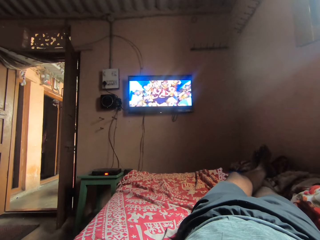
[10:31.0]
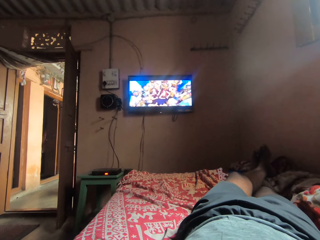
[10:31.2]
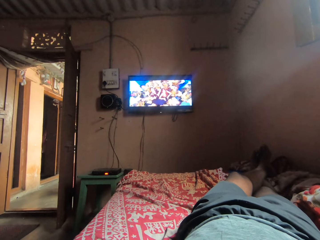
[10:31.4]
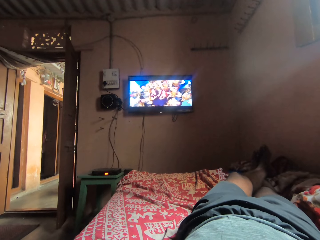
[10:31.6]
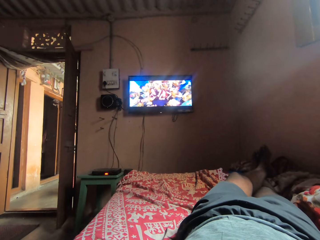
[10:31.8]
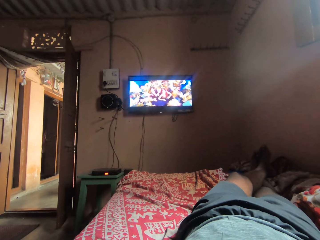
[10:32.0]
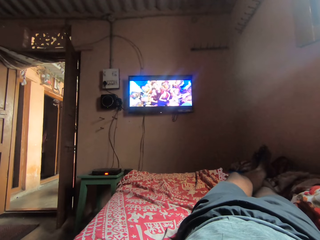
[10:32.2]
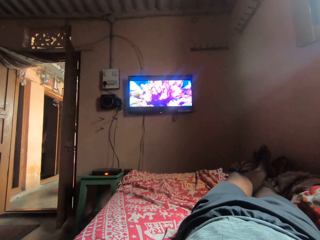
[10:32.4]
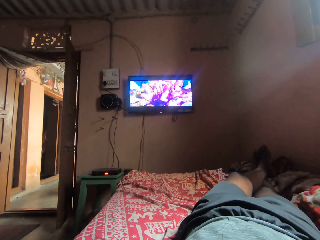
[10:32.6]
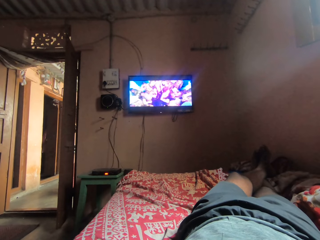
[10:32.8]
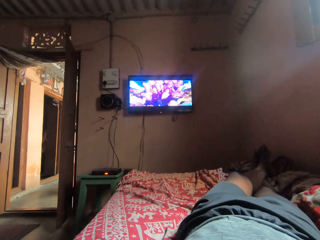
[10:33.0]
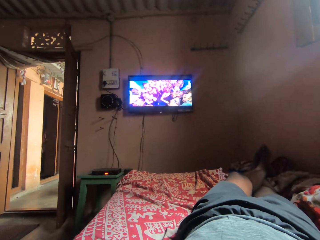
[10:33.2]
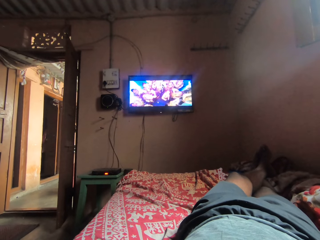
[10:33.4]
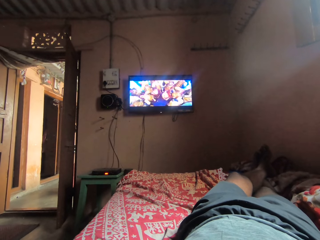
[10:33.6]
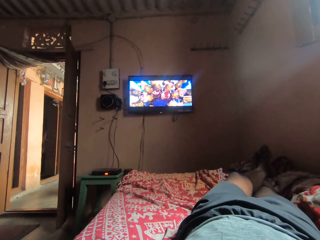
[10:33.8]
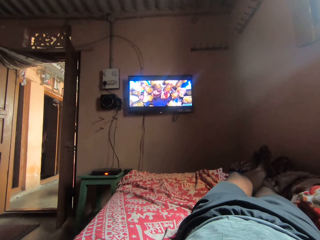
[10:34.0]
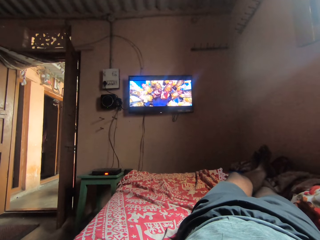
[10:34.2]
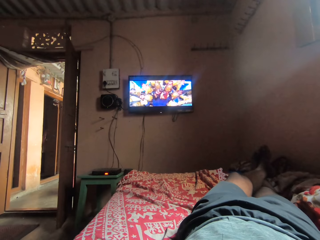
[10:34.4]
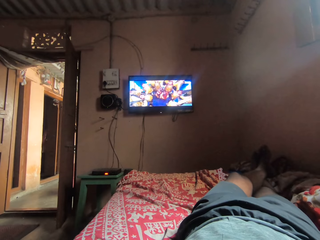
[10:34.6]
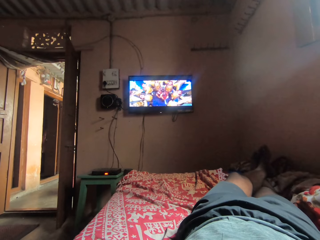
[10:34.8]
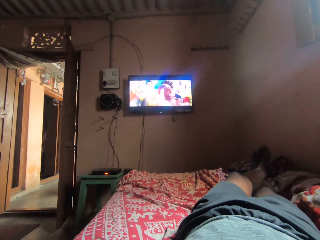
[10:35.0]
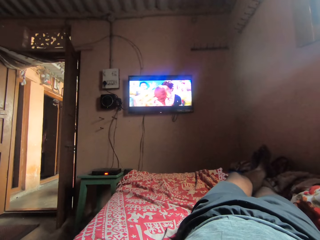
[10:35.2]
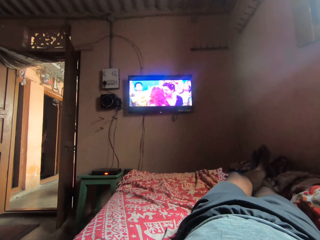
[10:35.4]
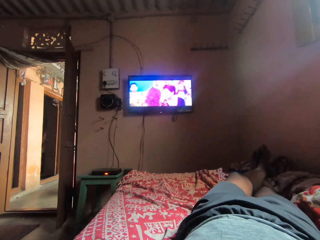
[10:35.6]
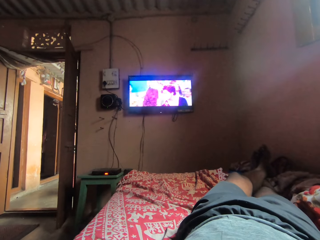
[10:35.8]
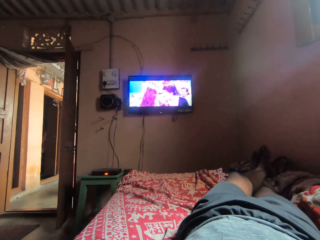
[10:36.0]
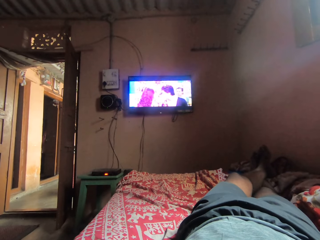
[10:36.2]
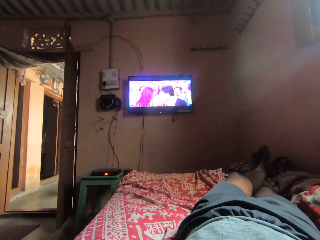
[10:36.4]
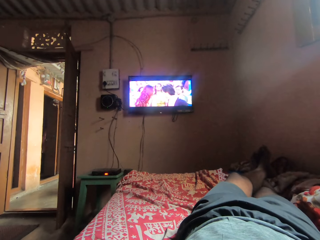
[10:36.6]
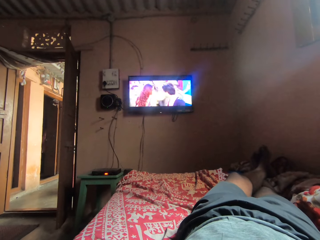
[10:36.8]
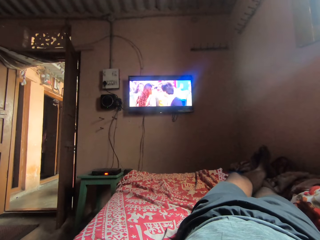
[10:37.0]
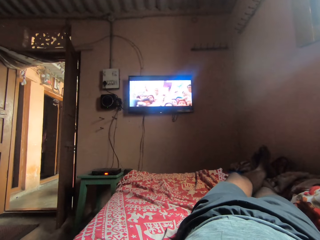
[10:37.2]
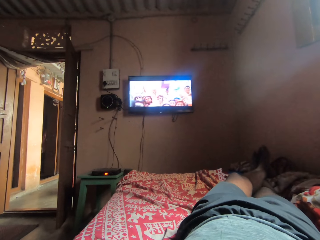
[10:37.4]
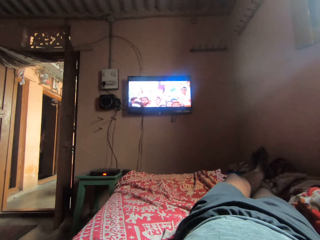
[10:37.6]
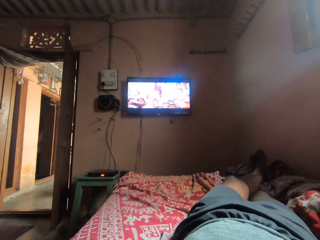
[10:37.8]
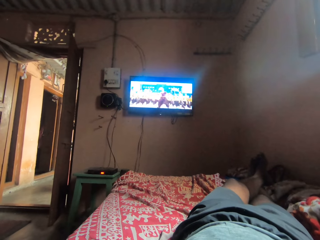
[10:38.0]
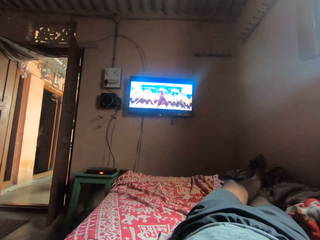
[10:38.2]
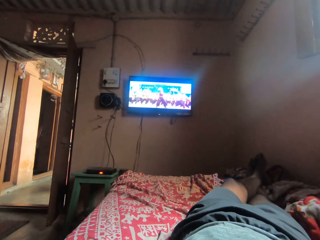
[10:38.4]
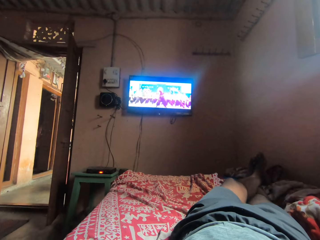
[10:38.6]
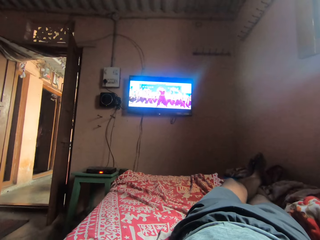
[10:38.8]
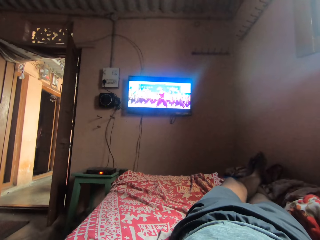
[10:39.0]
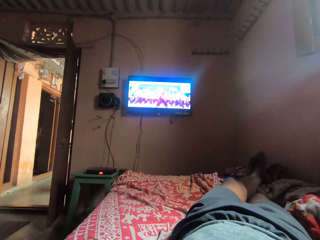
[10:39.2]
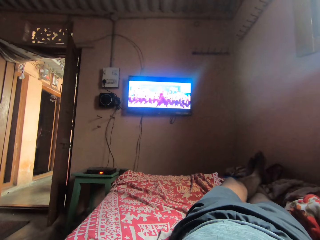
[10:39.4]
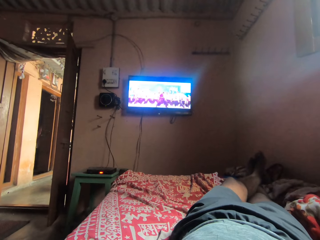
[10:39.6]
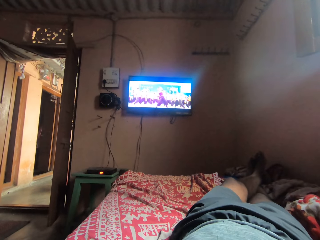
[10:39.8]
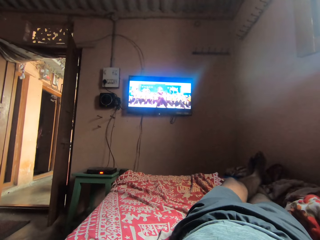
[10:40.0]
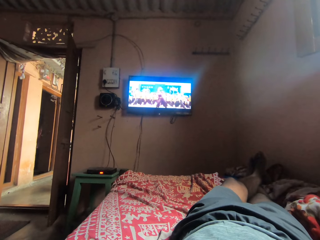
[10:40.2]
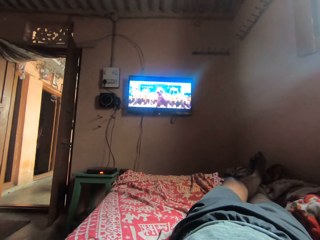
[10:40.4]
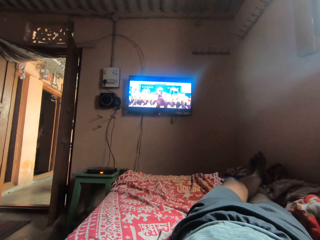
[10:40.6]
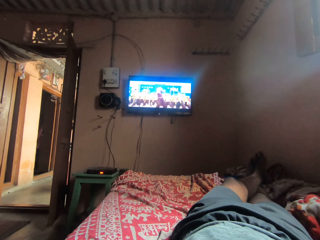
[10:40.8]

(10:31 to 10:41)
The camera wearer watches television.

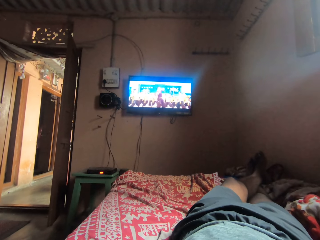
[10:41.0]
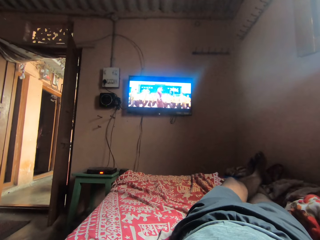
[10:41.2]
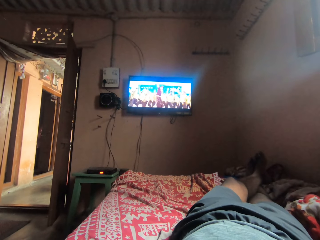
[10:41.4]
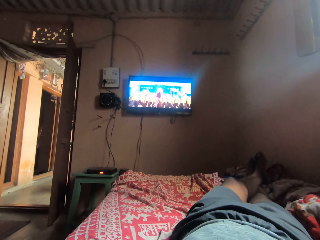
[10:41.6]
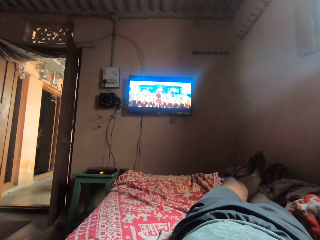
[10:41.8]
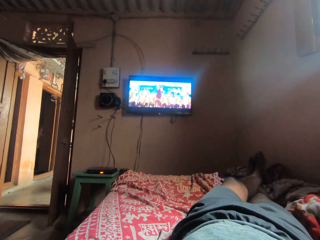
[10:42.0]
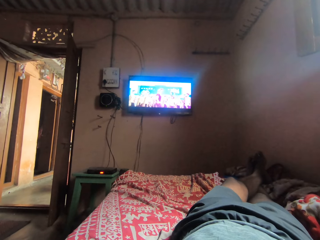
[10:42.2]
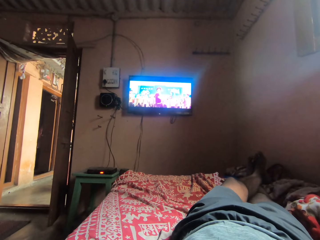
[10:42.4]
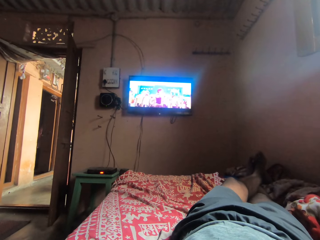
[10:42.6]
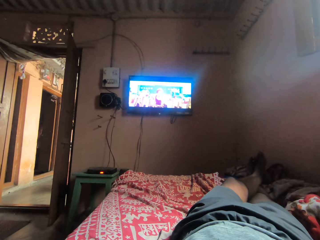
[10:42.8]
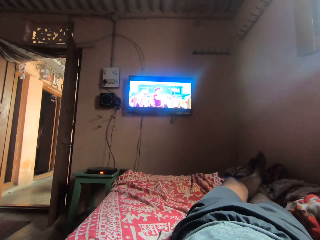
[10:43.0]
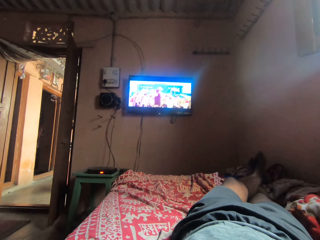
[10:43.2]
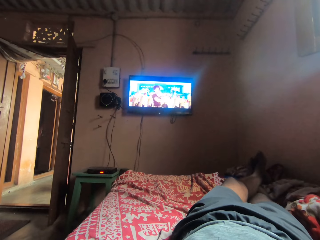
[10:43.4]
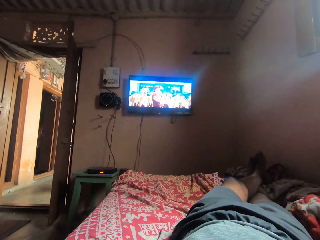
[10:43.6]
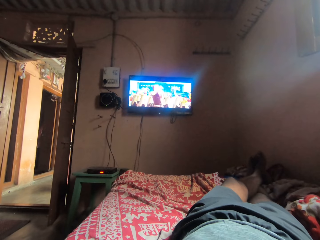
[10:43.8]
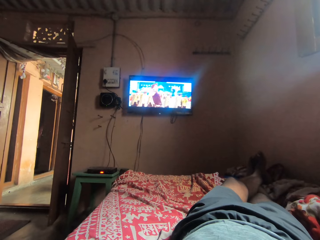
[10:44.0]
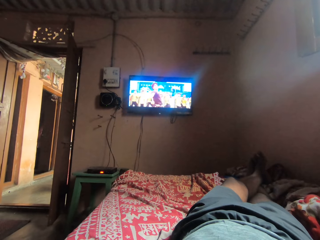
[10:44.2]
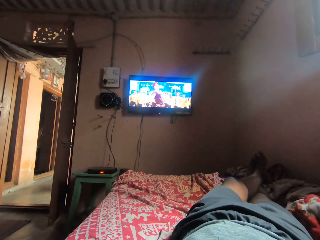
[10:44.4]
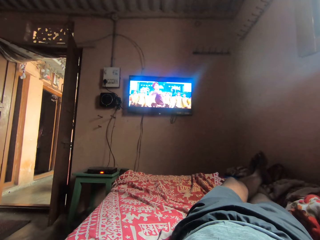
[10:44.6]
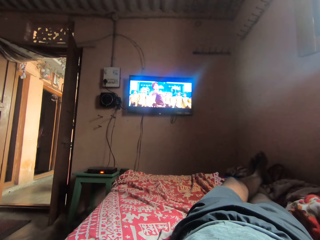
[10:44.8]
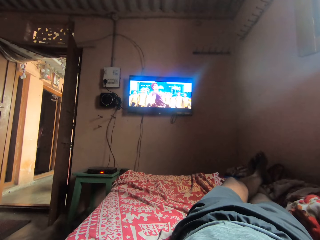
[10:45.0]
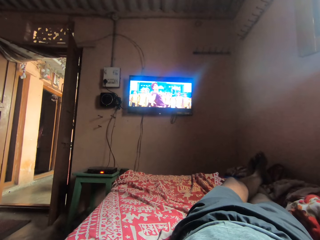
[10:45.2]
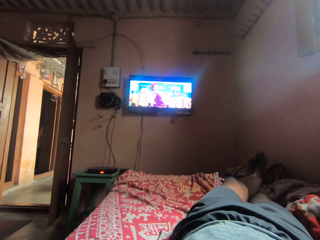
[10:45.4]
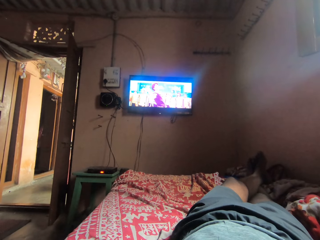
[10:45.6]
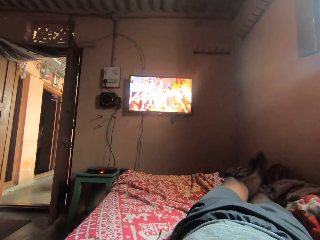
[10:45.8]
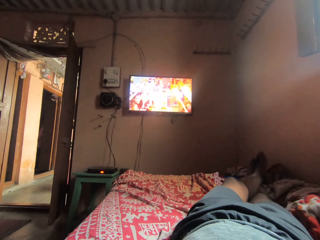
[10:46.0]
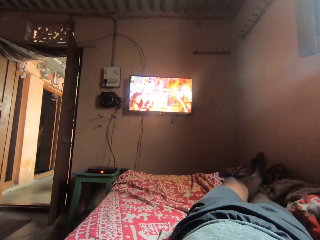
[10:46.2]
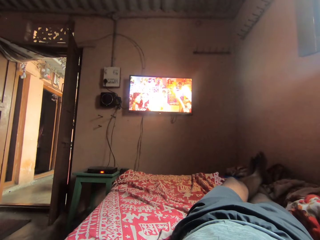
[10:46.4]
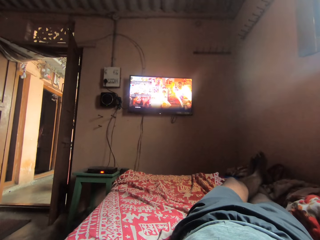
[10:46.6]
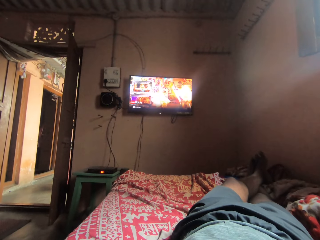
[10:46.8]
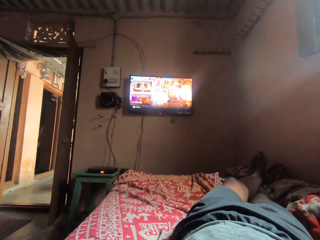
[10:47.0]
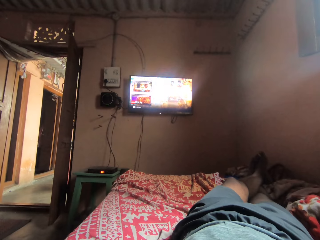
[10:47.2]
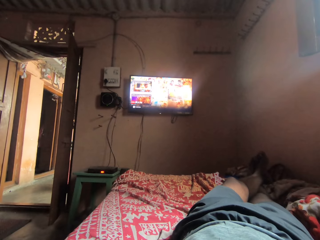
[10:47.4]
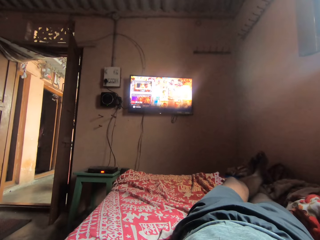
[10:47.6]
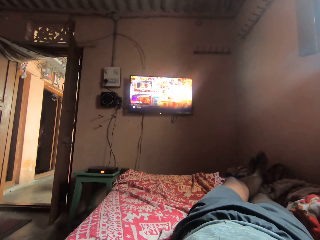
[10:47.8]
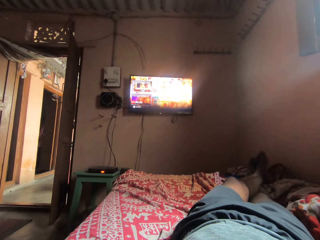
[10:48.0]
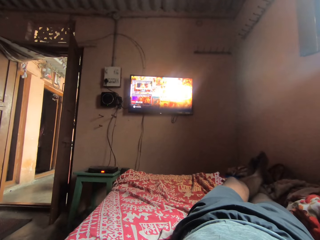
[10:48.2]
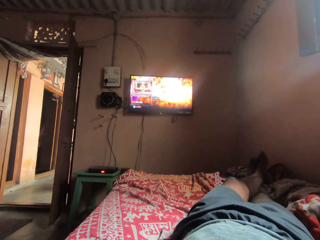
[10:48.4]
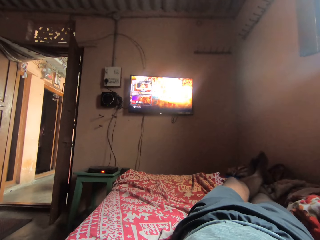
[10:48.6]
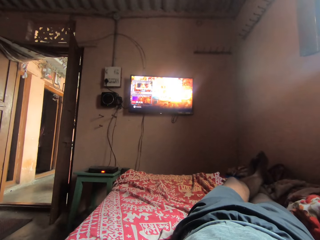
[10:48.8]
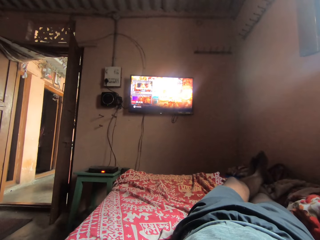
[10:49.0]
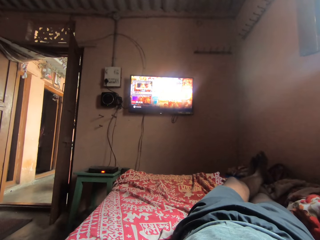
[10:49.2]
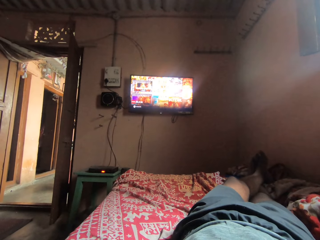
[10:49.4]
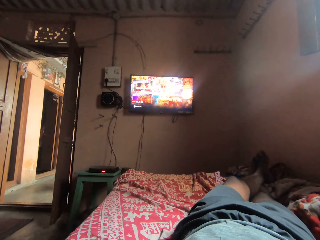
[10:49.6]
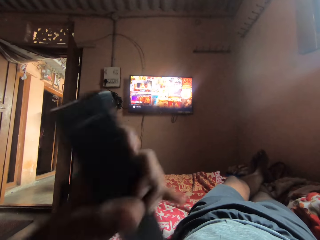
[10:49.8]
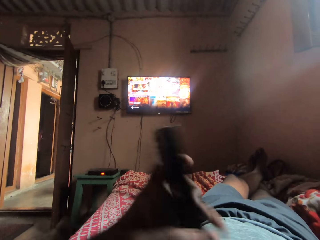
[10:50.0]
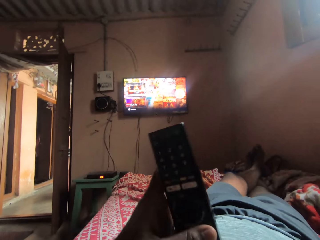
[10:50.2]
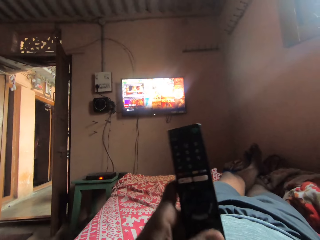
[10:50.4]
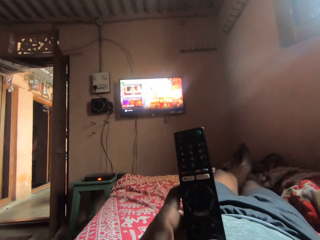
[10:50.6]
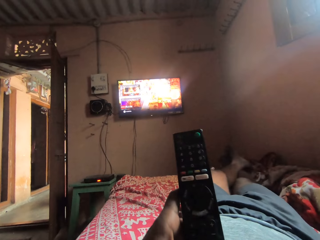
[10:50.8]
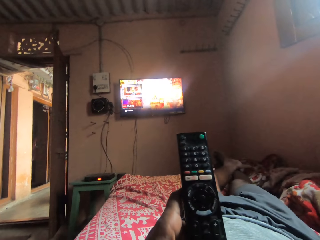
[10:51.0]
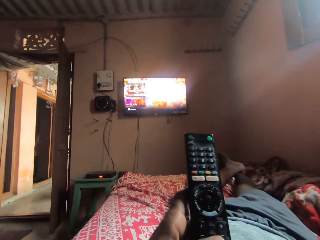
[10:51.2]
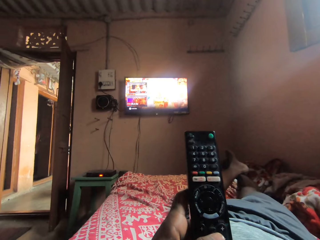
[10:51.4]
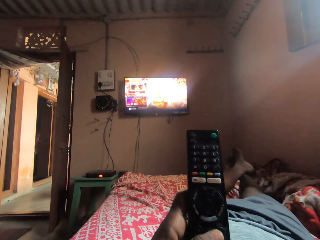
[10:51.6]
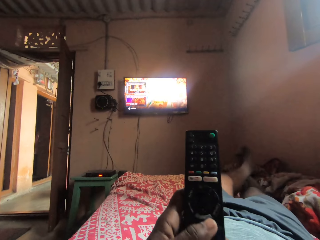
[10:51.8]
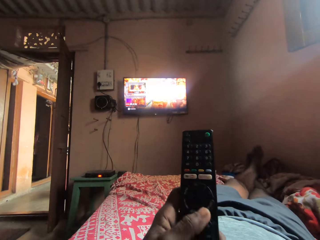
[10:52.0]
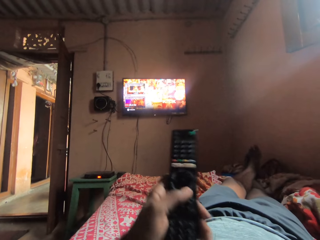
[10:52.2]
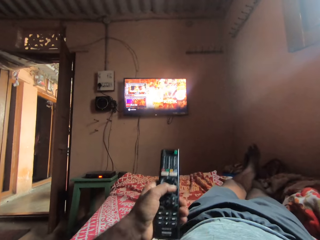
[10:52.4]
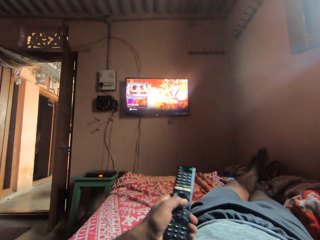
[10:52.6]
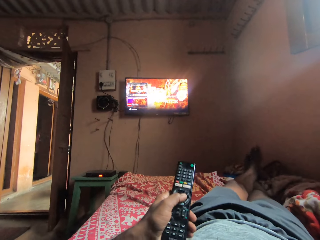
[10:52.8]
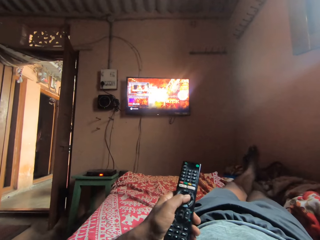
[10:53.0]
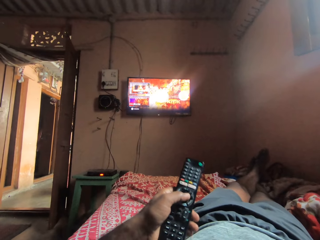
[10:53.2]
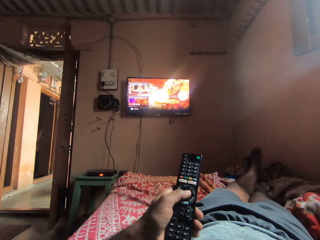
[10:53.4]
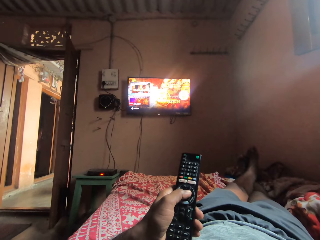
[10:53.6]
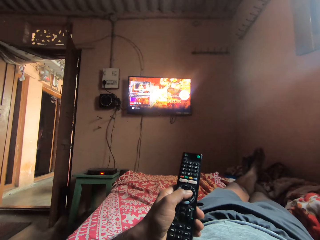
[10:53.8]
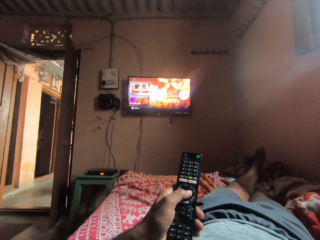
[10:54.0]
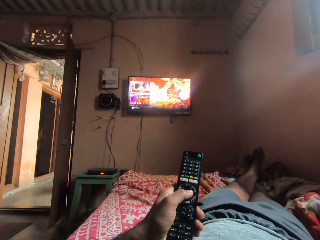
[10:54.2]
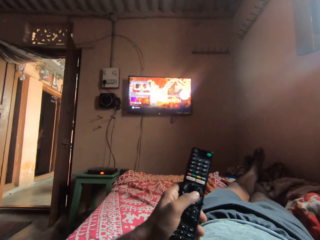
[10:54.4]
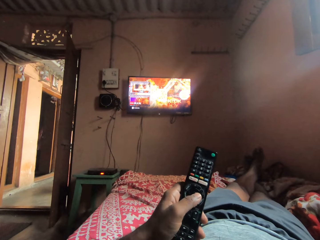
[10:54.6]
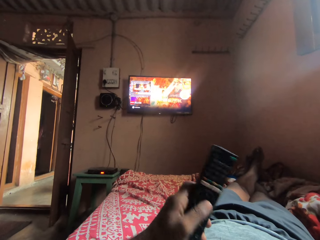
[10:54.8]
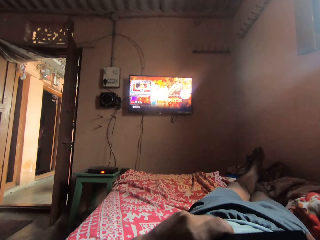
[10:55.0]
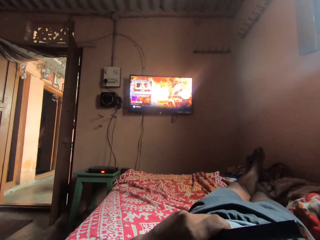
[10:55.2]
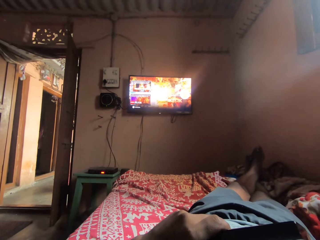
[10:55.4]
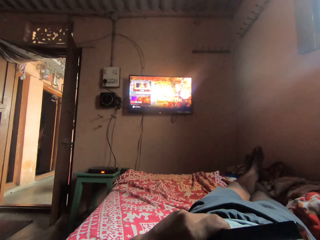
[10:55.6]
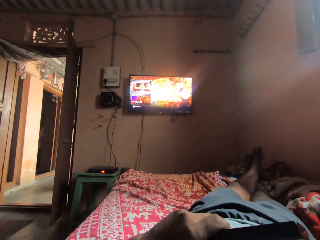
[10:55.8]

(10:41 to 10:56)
The camera wearer watches television. They hold a remote. They operate the television with the remote control.
